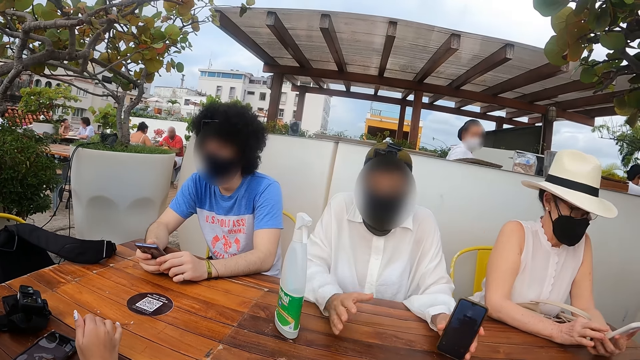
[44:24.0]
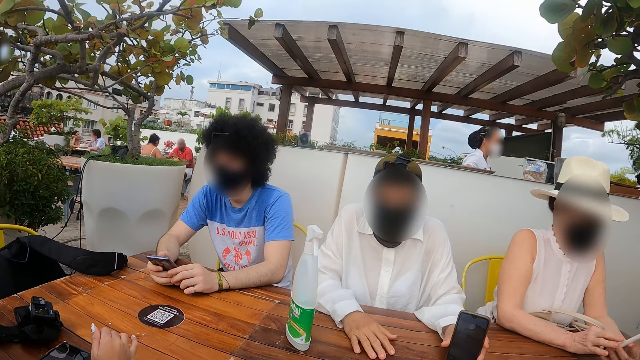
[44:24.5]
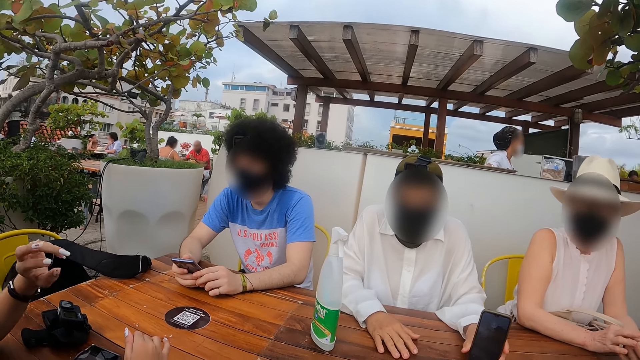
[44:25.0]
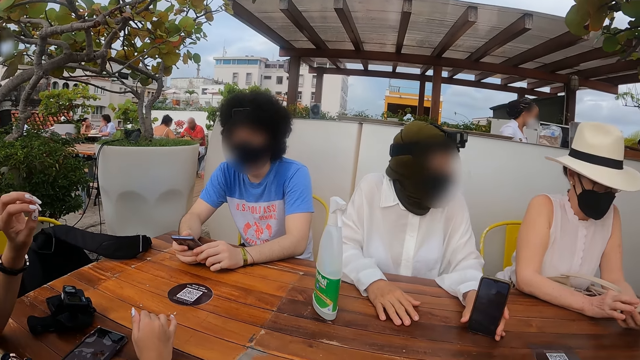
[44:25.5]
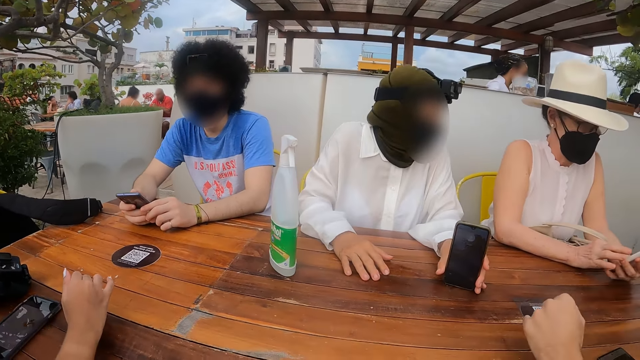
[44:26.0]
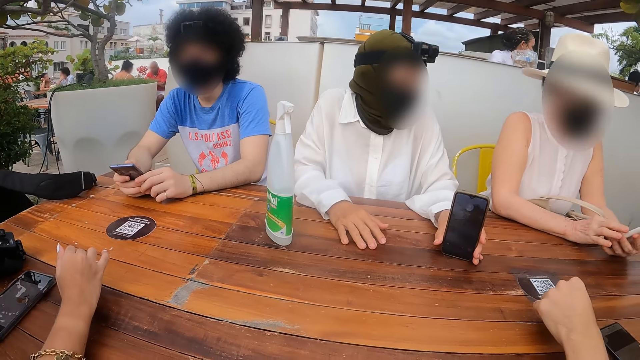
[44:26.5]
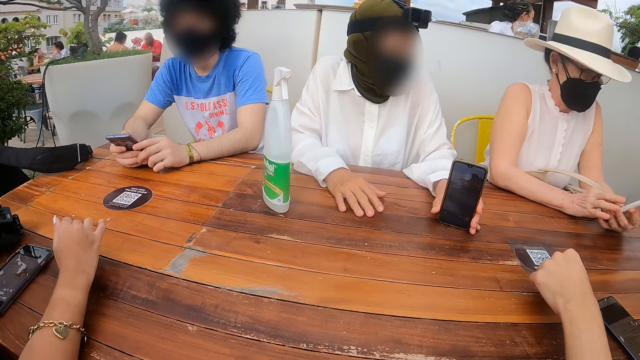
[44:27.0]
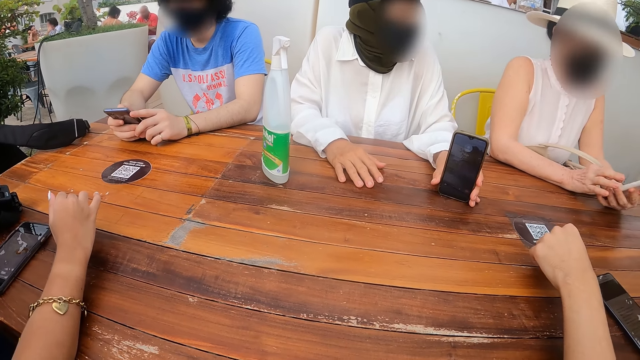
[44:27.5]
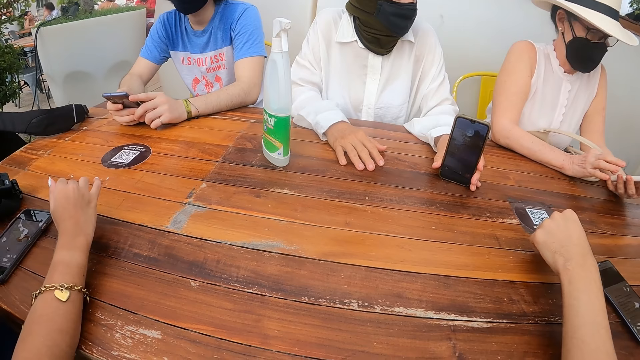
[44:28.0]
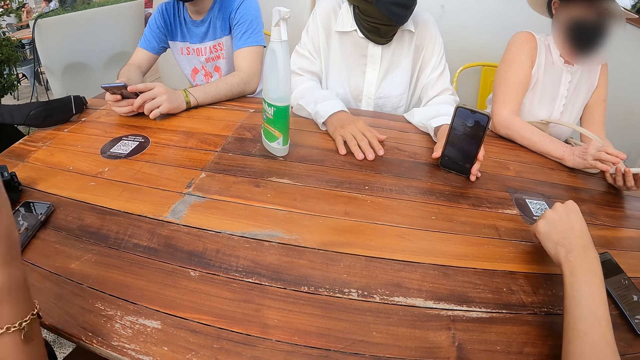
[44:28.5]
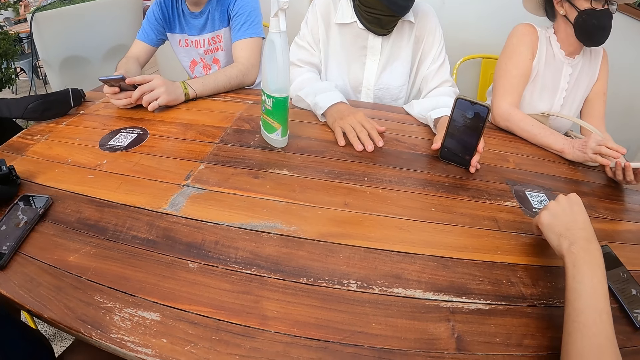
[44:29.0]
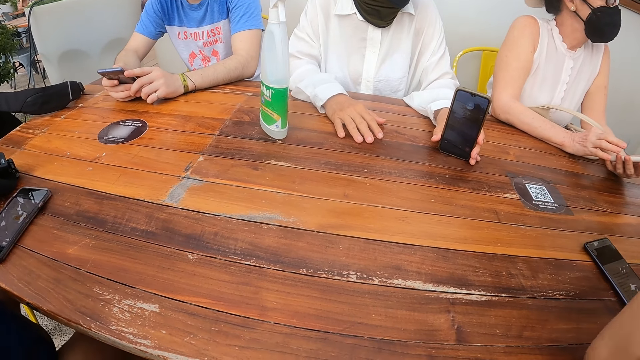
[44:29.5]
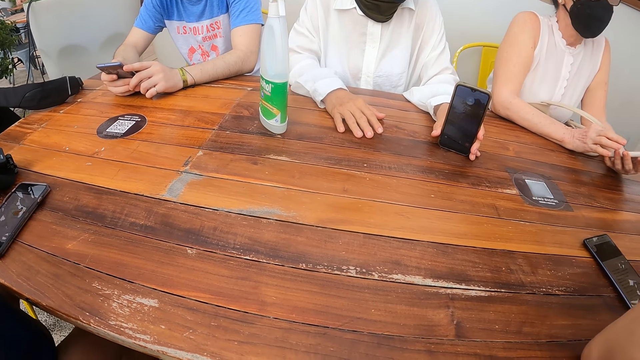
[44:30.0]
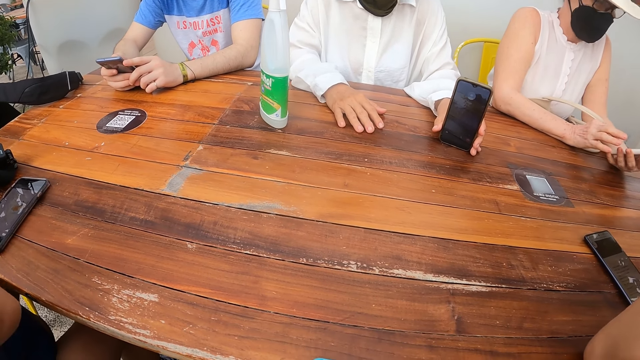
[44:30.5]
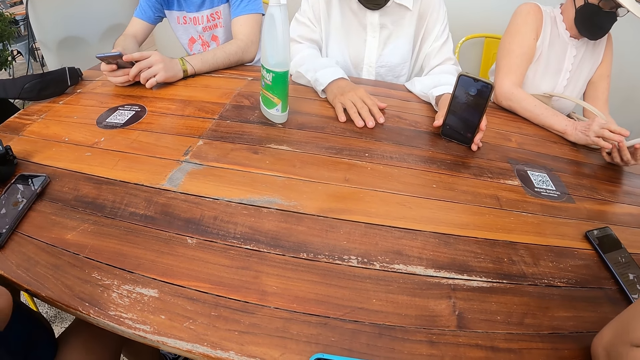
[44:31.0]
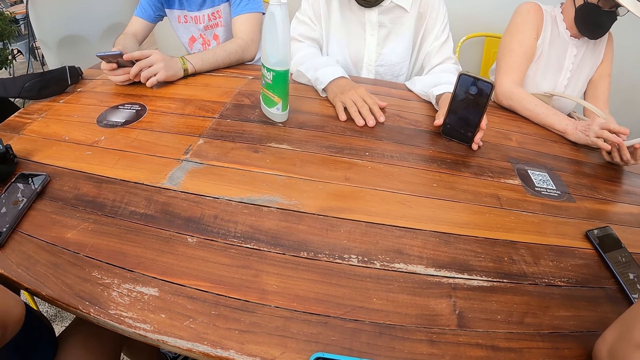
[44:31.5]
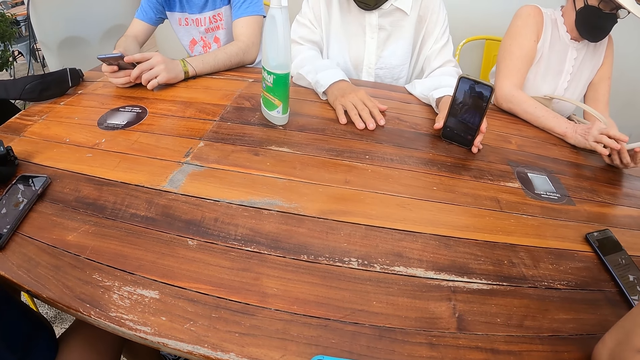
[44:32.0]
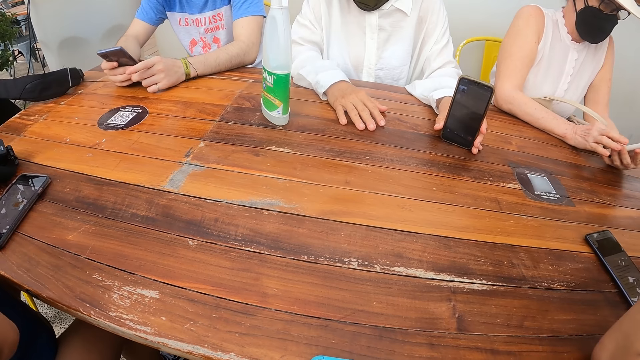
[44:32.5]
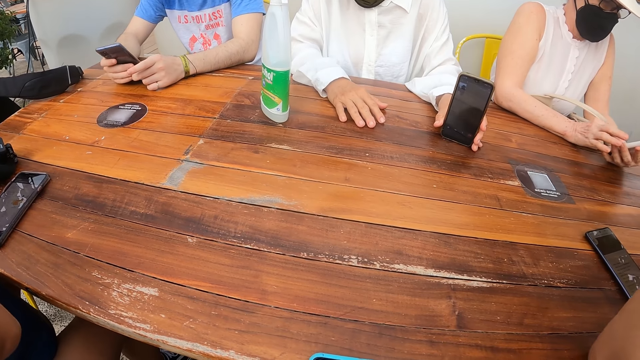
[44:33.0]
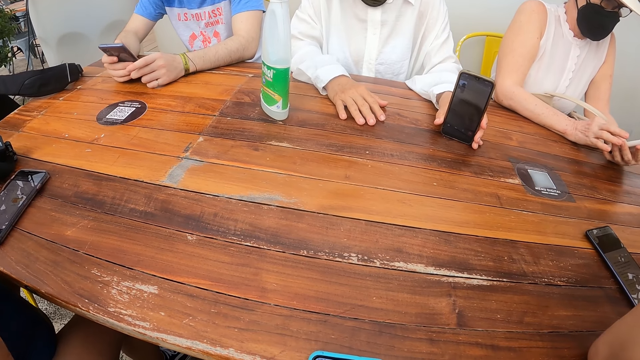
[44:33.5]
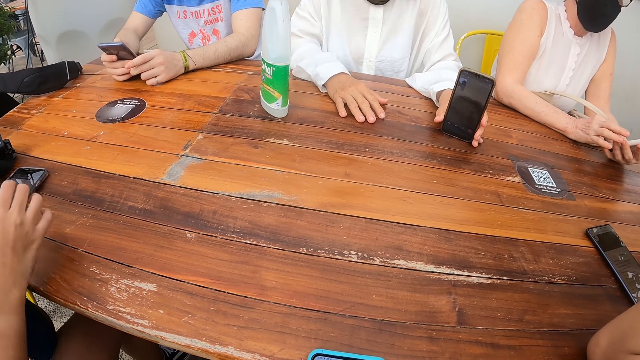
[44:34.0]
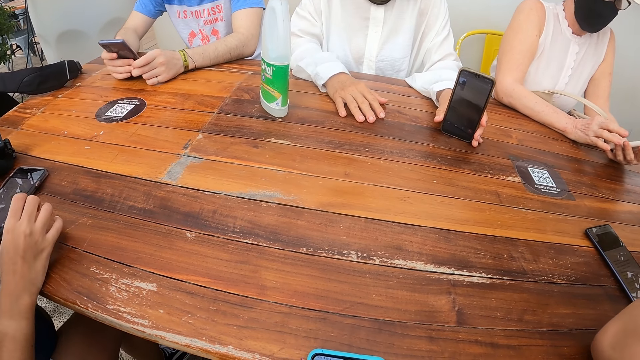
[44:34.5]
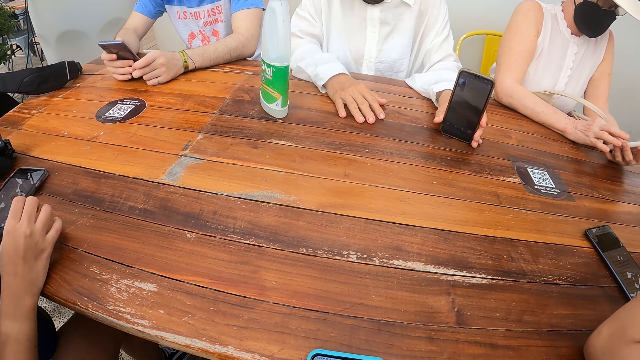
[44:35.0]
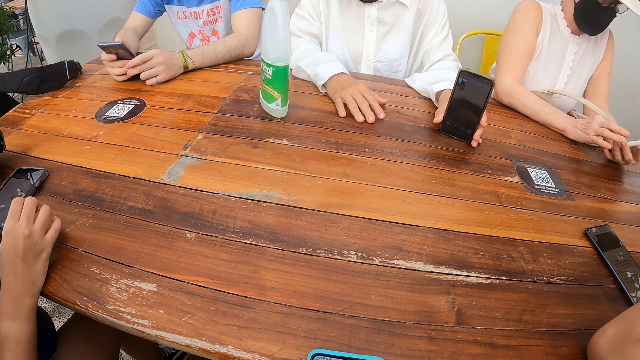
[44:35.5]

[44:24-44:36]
A woman shows the camera wearer the phone.

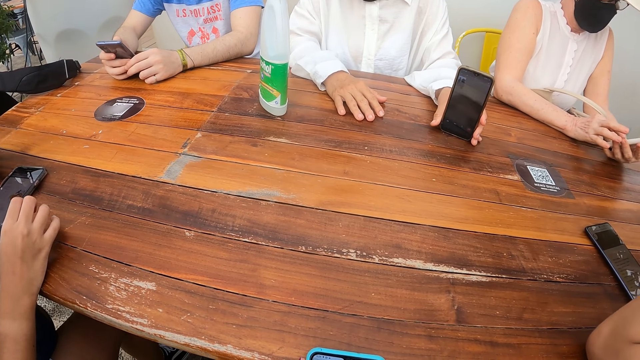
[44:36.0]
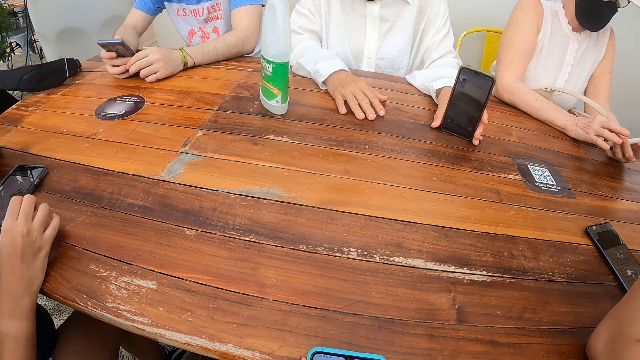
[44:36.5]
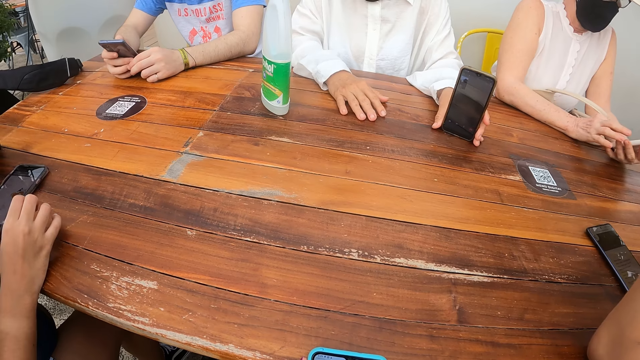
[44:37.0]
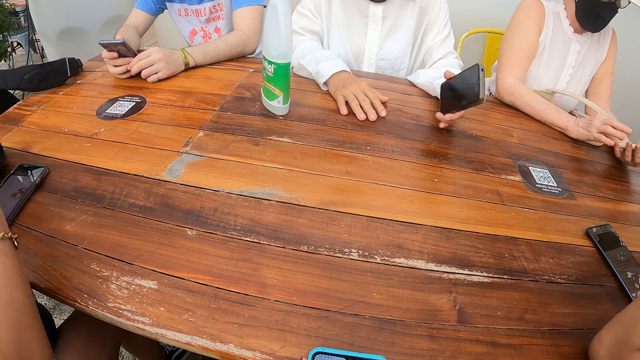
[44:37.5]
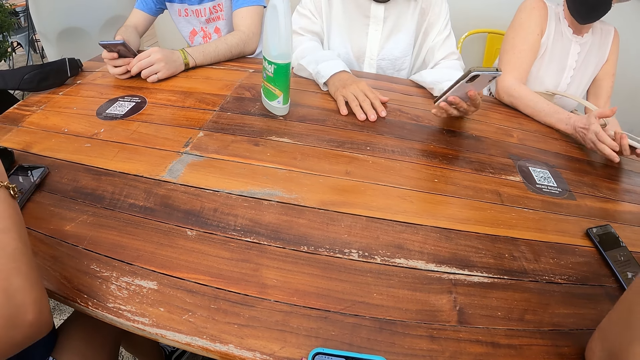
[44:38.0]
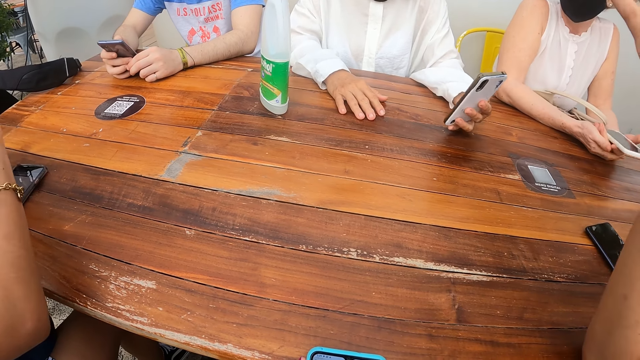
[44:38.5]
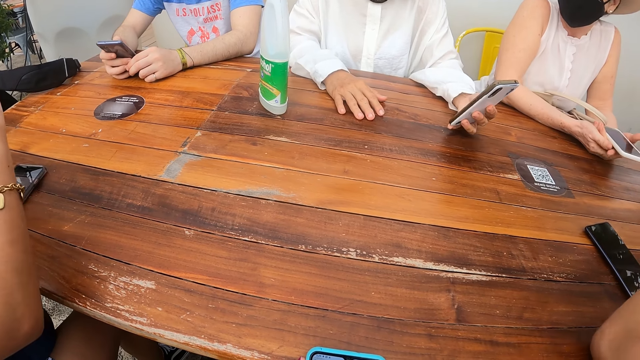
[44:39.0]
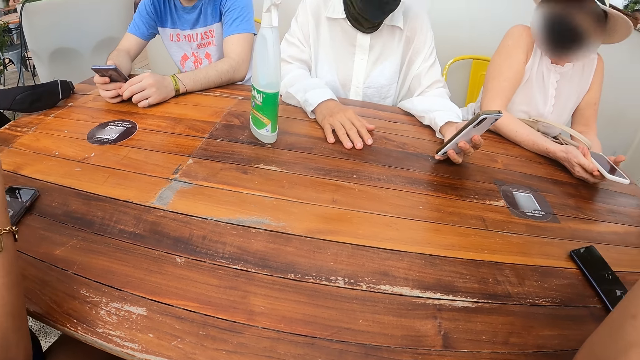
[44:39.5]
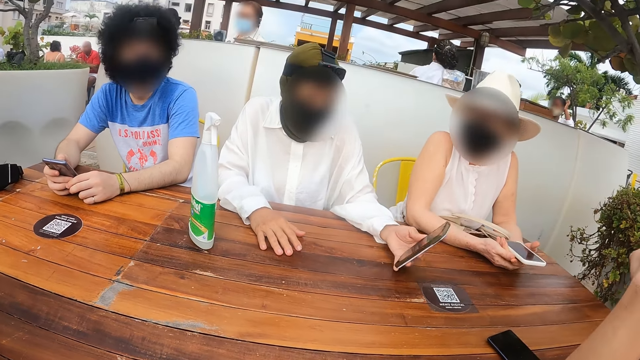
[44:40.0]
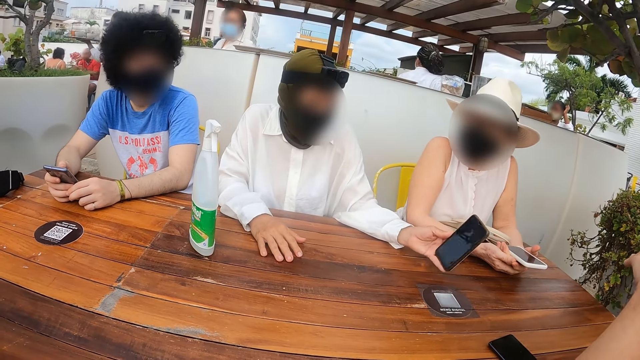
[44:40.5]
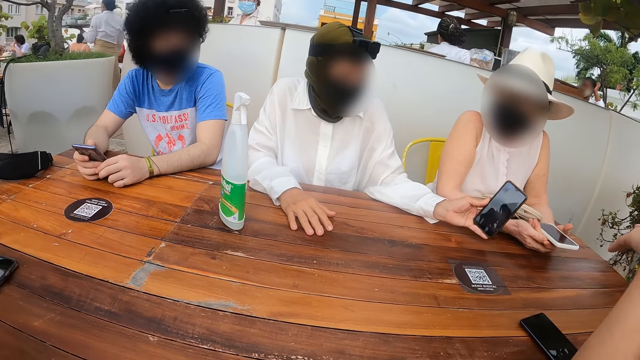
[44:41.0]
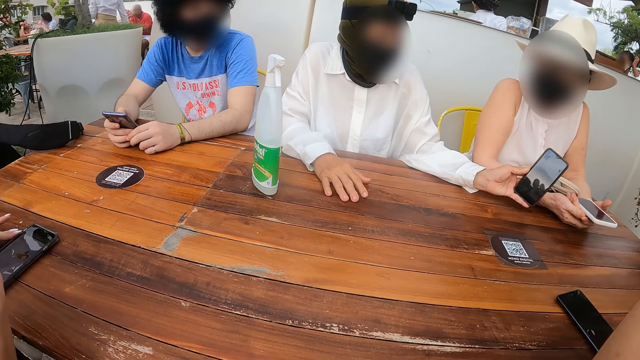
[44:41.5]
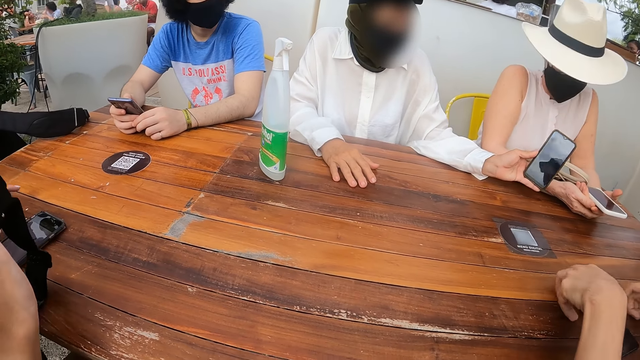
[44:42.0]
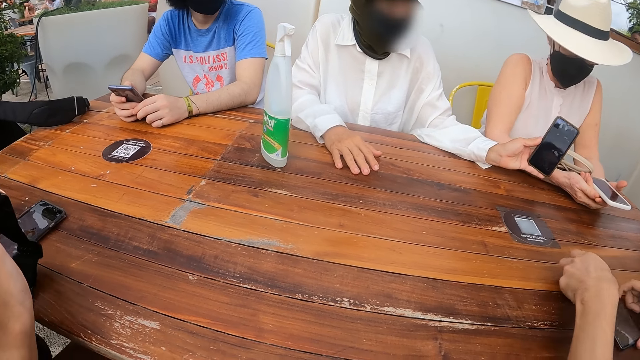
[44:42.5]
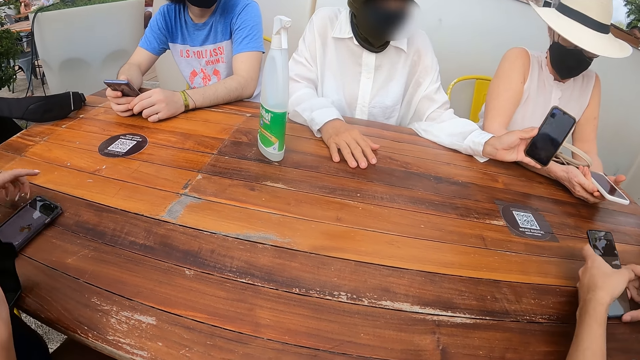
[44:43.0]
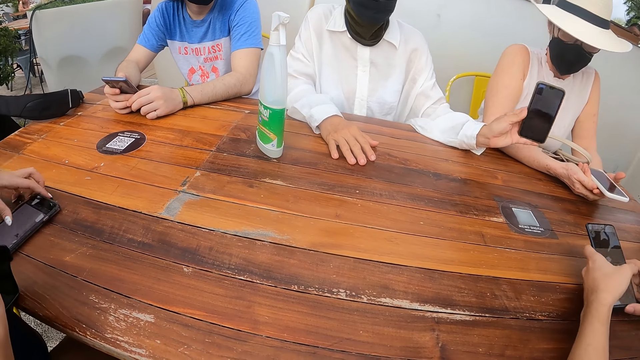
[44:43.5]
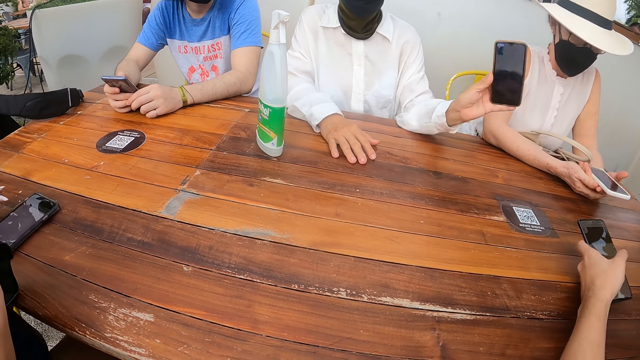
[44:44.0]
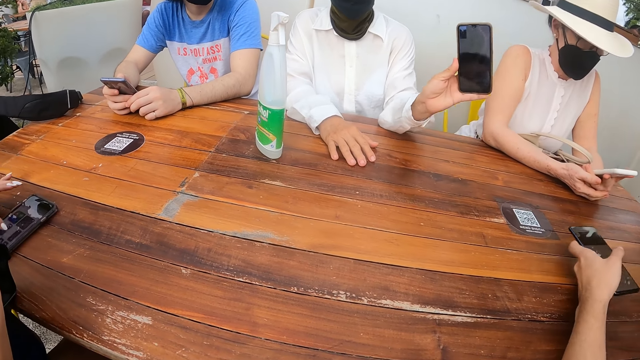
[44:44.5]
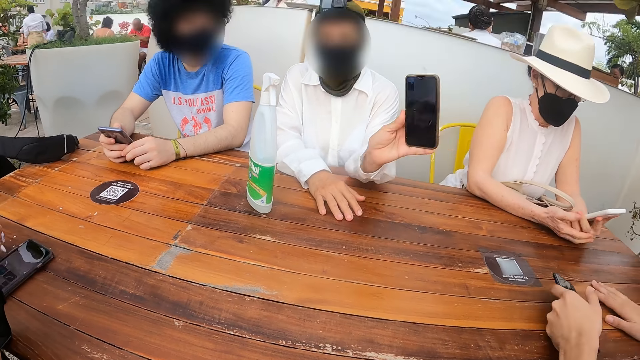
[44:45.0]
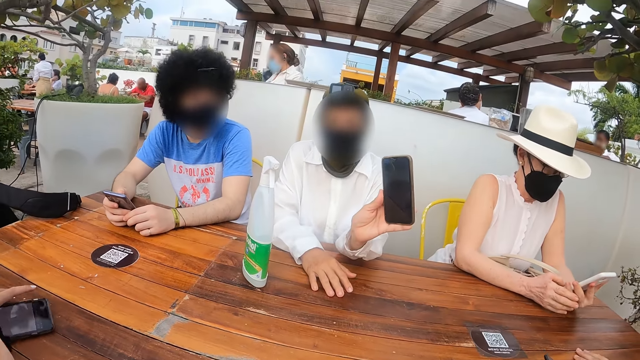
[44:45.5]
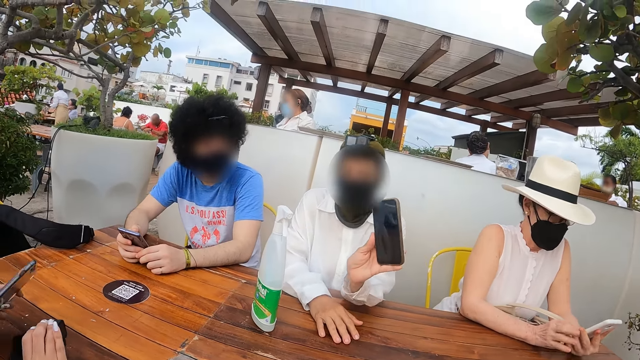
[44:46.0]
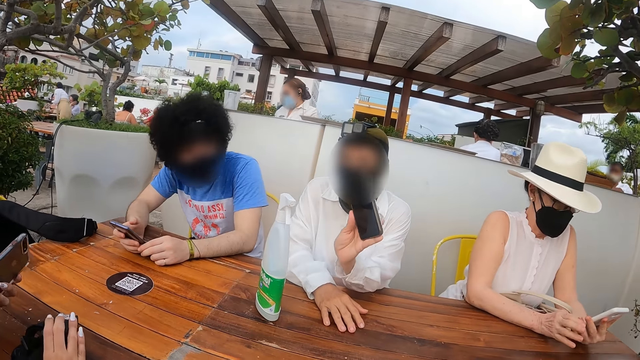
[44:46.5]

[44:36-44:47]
A woman looks at the phone. The woman shows the phone around. Another woman uses a phone.
